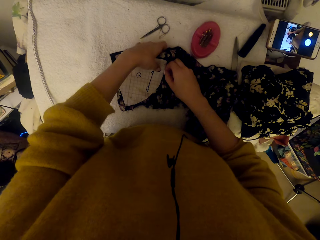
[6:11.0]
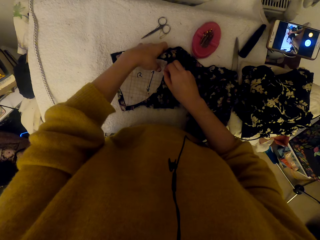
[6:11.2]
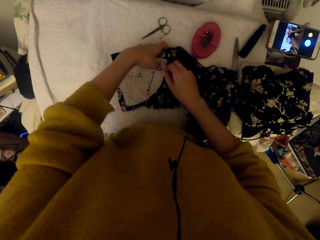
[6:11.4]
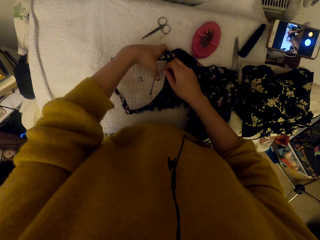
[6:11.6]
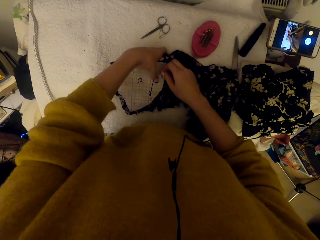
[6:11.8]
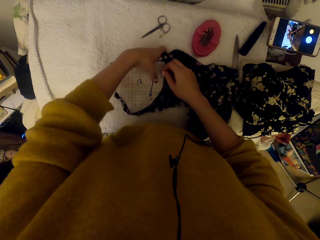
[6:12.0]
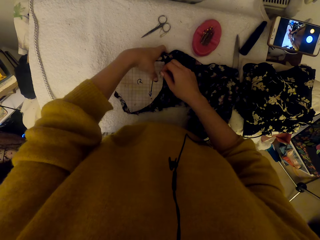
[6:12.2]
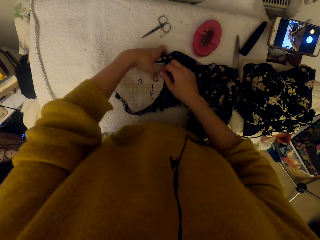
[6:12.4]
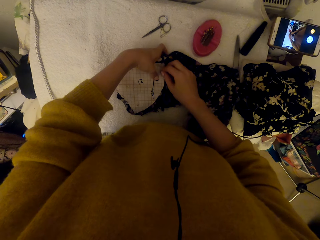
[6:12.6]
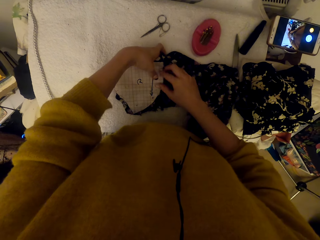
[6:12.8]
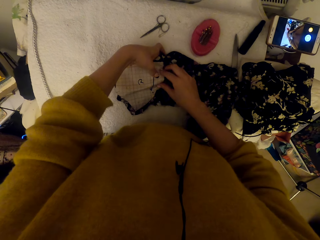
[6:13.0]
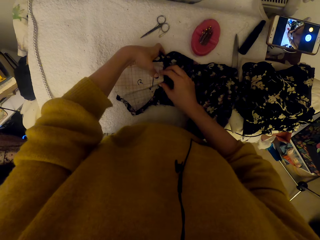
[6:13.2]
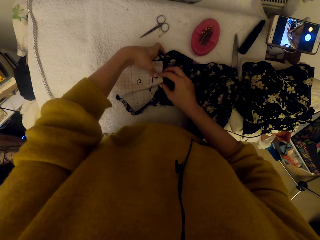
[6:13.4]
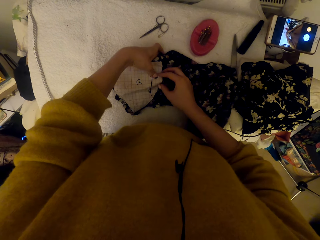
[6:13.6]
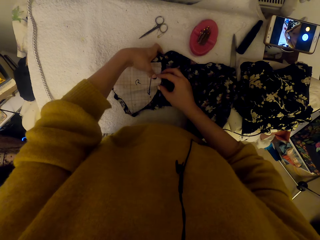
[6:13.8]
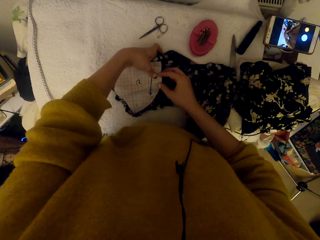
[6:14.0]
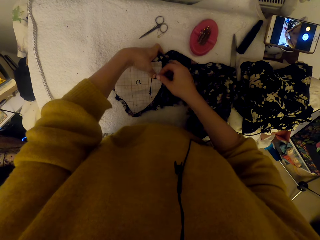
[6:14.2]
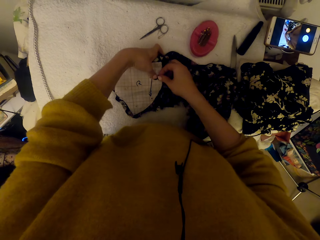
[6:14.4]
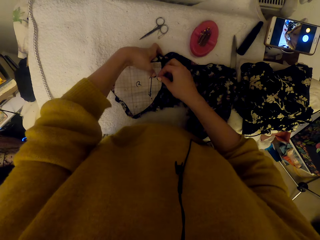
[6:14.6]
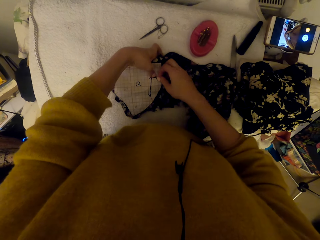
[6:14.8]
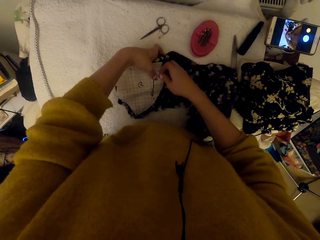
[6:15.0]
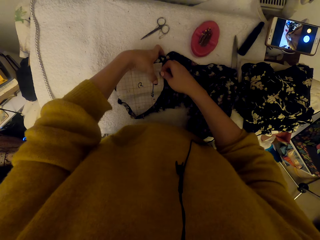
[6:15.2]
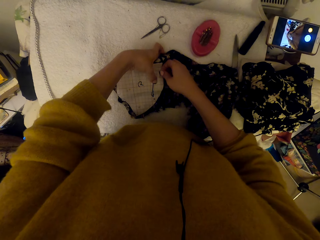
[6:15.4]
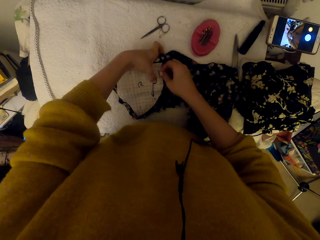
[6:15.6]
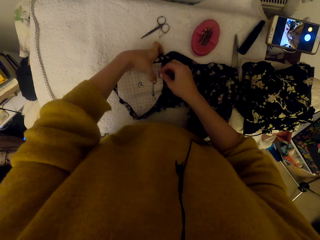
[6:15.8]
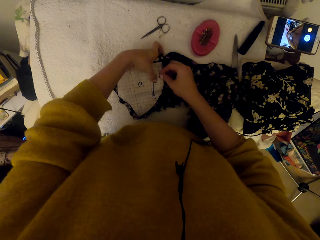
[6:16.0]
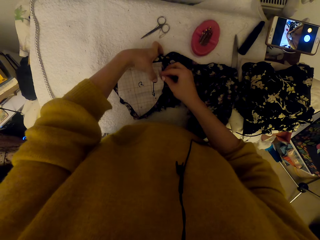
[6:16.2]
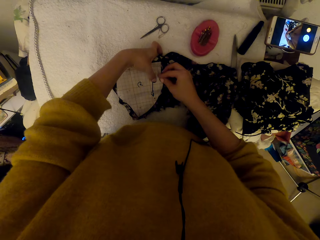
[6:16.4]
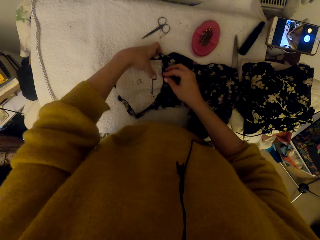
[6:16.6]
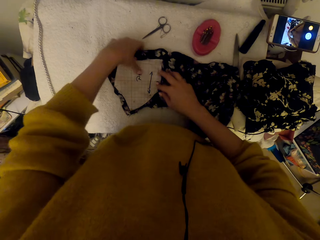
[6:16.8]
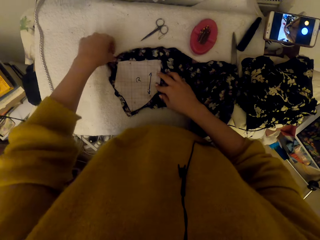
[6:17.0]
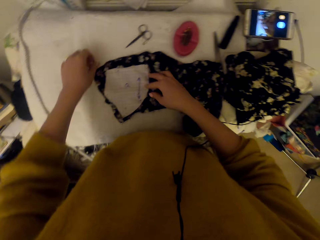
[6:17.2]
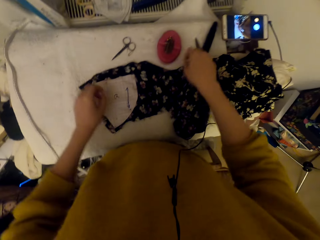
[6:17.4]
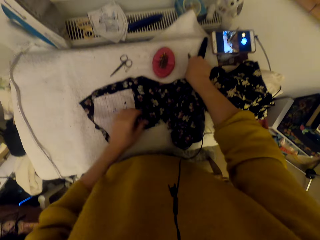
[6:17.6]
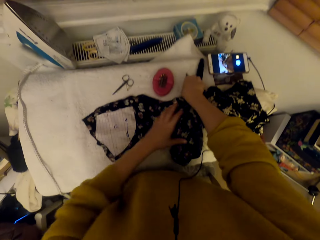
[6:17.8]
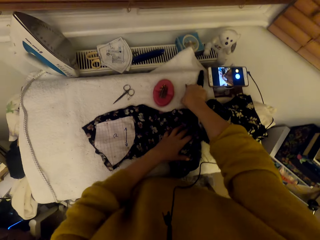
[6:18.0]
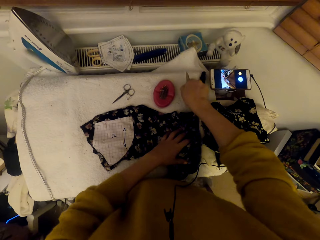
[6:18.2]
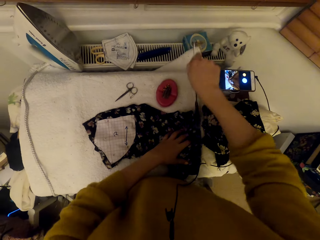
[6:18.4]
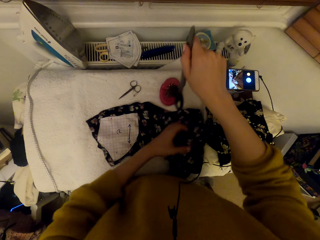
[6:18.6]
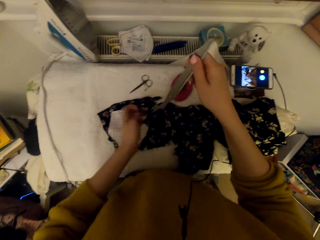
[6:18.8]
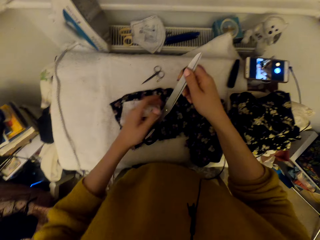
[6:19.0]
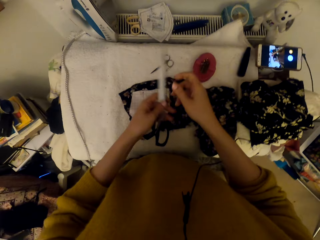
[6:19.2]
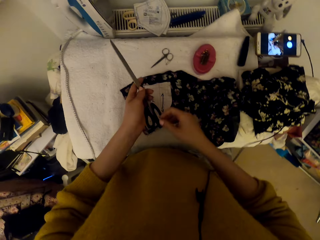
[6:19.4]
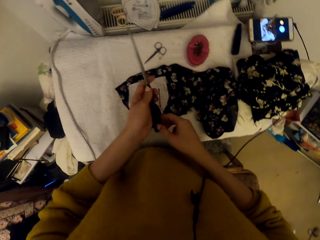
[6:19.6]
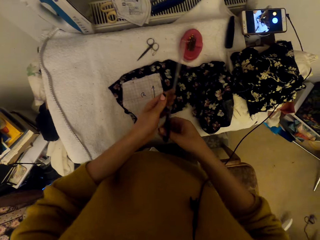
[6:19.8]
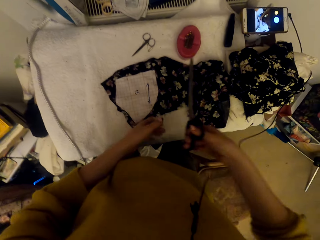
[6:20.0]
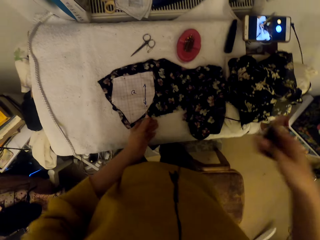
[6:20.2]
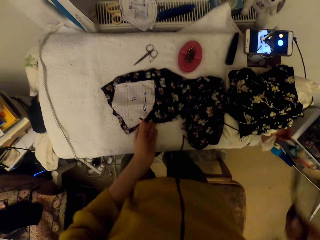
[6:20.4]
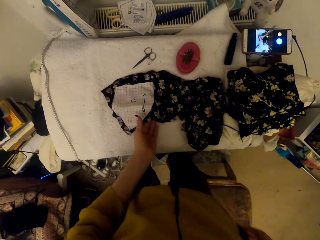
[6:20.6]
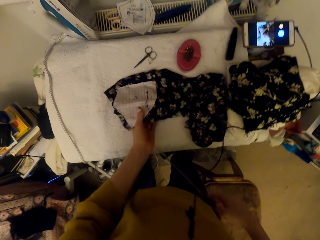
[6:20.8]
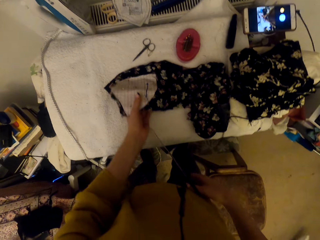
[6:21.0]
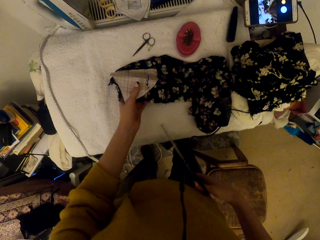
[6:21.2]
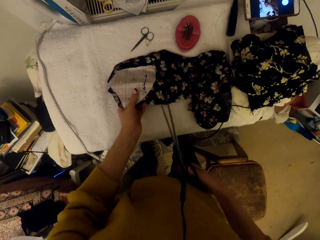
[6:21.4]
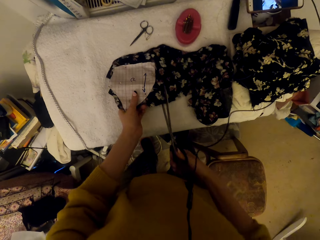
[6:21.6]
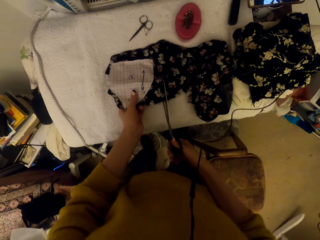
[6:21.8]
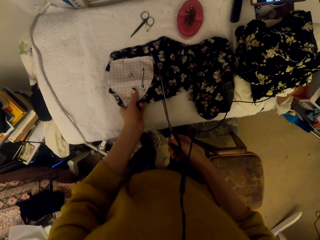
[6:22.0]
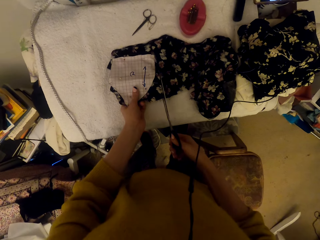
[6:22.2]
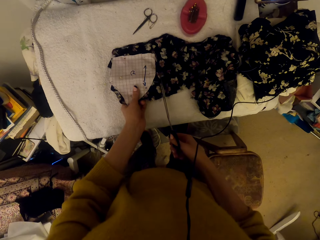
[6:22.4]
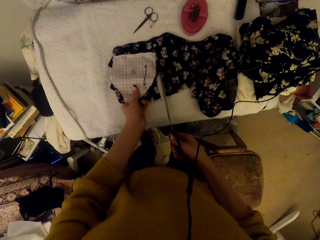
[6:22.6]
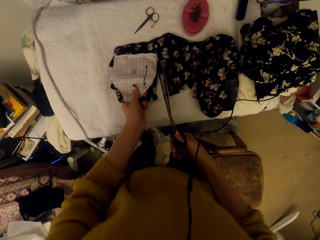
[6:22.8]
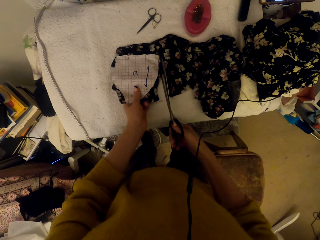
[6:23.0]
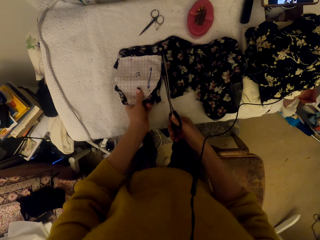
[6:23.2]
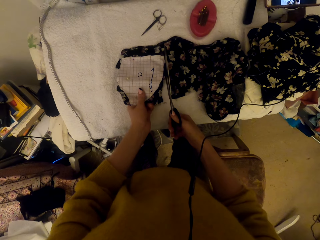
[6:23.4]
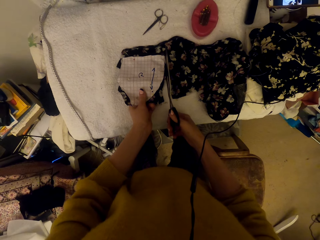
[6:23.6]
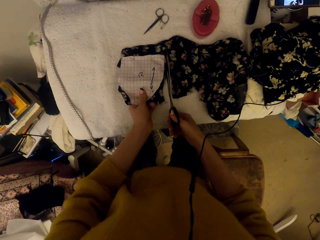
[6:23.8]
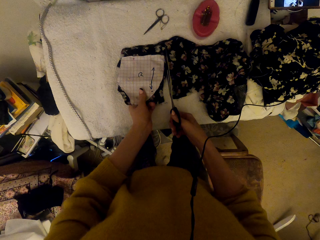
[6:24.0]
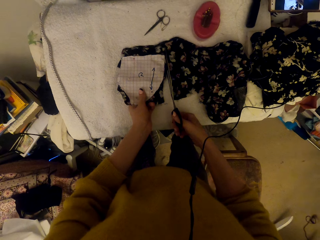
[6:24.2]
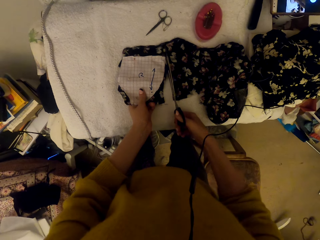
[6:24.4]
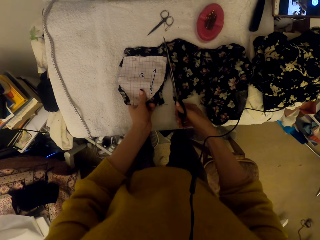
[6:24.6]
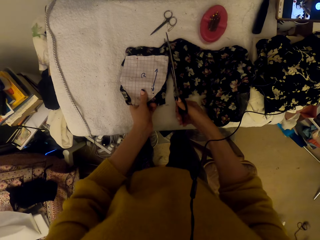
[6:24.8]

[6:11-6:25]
The camera wearer puts a pin in a paper. They adjust the graph paper piece on the cloth material. They pick up the scissors. They adjust the scissors. They adjust the cloth material. They cut the cloth material using the scissors.

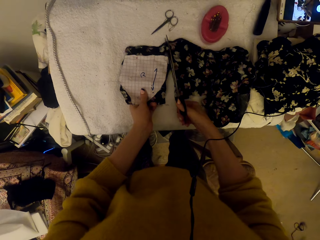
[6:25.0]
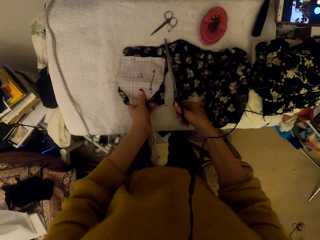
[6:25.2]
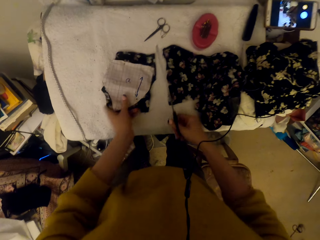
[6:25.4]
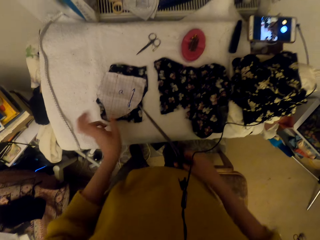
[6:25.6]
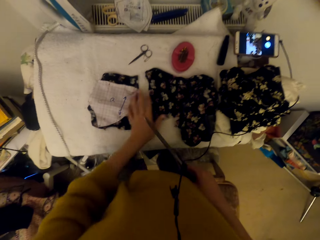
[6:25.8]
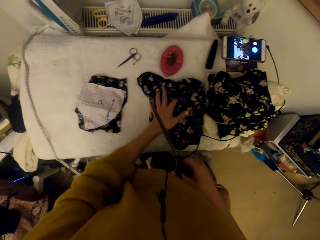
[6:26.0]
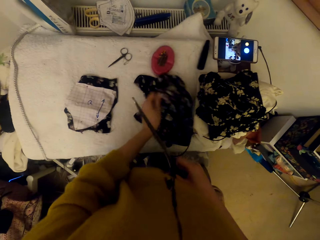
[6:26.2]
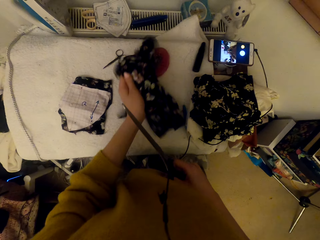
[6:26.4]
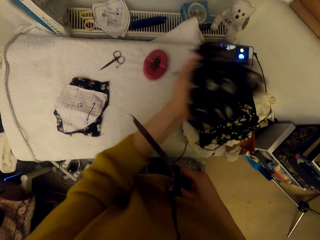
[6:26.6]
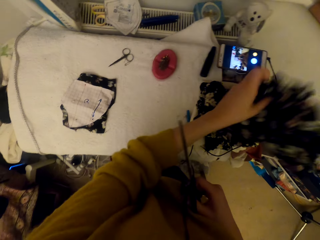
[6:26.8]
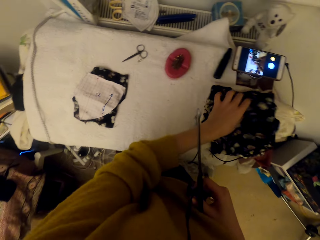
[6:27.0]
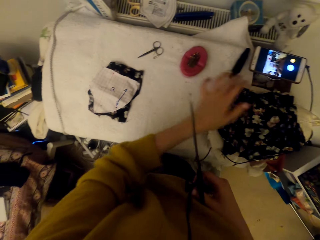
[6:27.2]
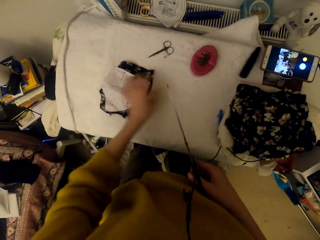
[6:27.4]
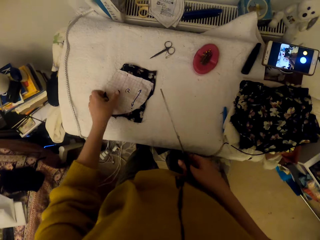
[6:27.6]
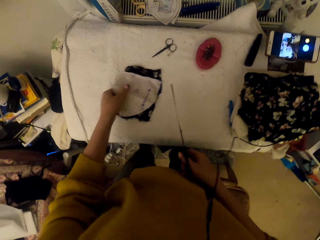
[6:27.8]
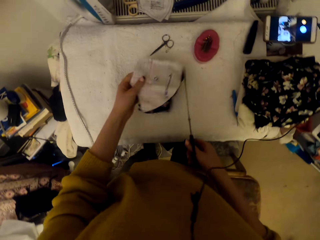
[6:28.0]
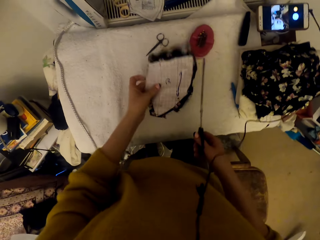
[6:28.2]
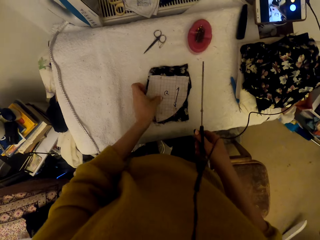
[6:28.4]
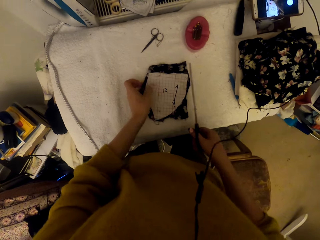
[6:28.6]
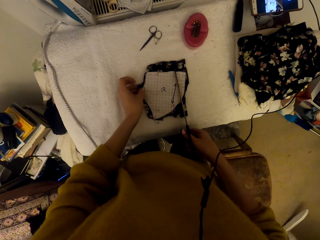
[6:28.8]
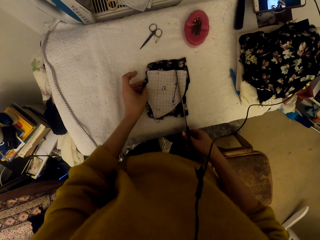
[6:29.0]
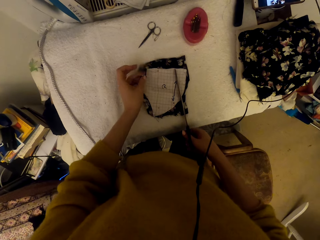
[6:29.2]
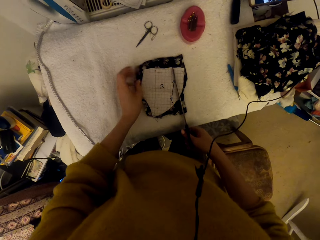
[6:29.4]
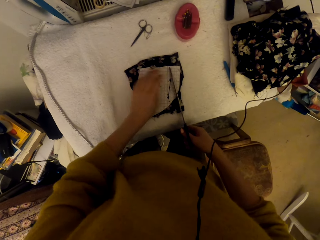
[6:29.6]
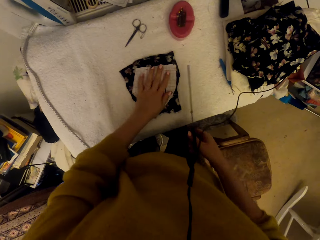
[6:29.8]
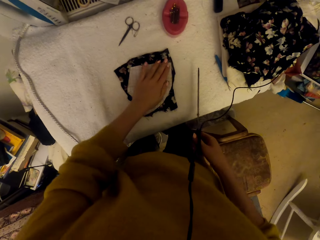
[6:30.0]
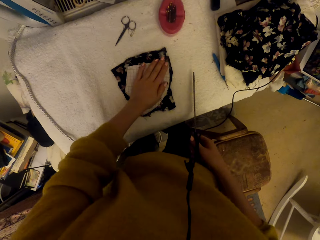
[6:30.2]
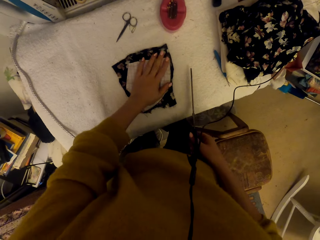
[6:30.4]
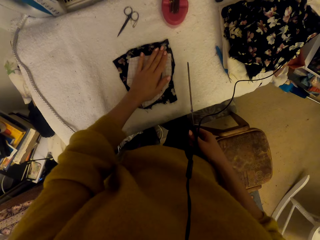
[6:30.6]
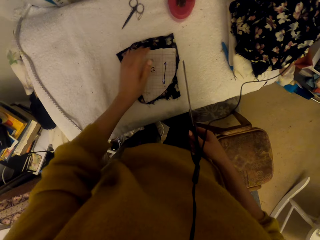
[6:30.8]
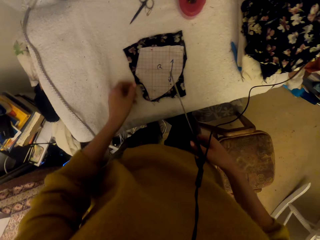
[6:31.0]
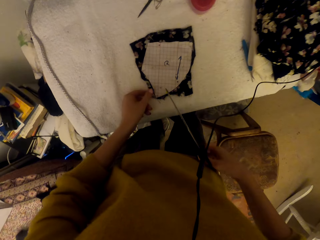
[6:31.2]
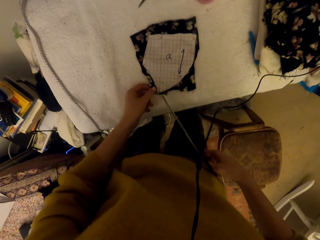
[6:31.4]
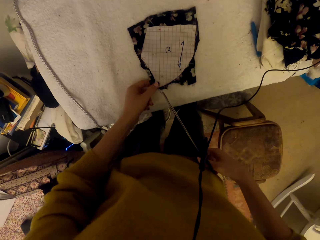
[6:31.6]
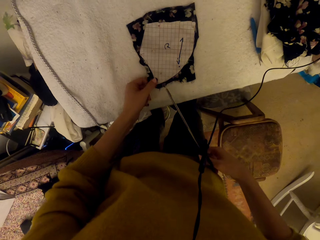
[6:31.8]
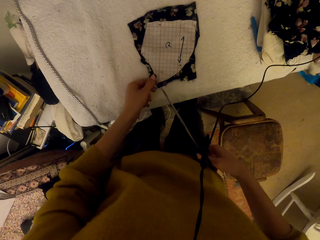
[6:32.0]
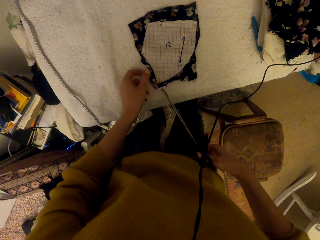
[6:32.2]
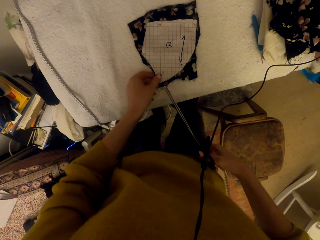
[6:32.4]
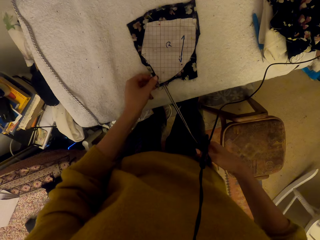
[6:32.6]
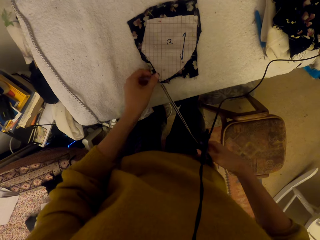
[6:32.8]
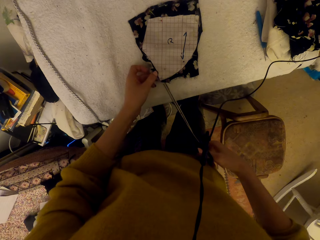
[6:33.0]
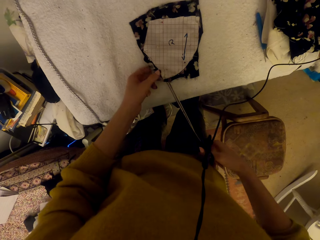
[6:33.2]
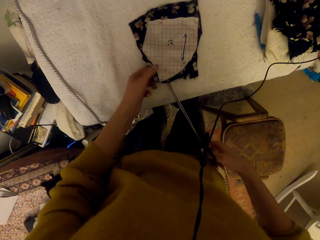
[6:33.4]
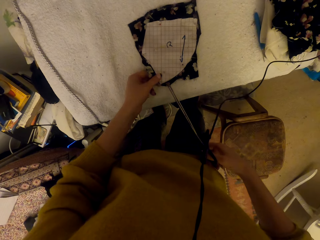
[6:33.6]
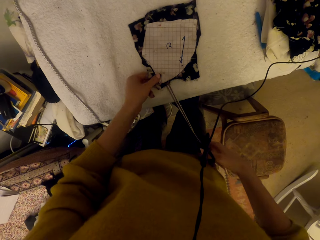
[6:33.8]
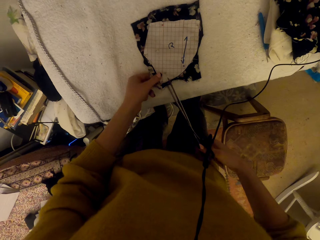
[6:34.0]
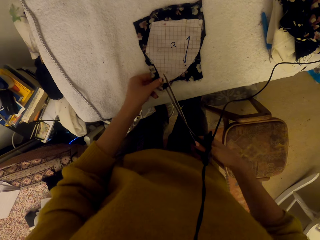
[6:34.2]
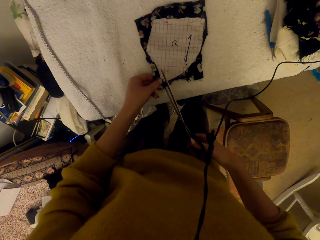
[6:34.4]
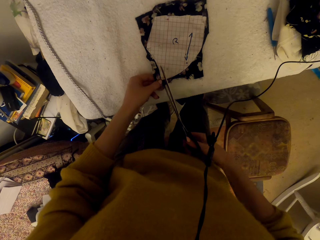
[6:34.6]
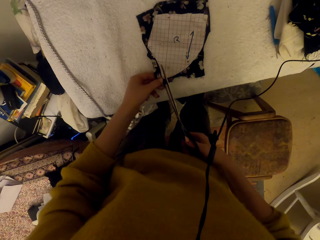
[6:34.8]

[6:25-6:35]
The camera wearer adjusts the cloth material. They pick up a material and put down the material. They adjust the pinned cloth material piece. They pick up a paper and put down the paper.
